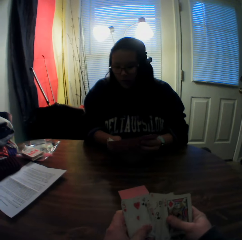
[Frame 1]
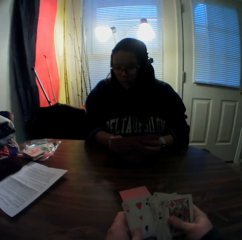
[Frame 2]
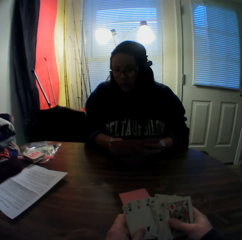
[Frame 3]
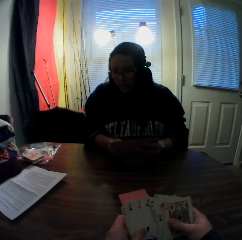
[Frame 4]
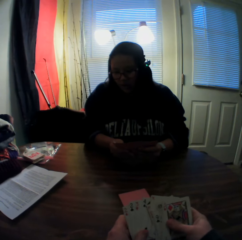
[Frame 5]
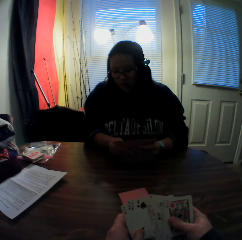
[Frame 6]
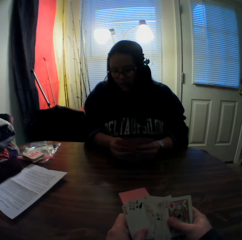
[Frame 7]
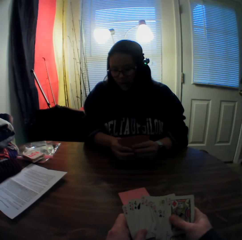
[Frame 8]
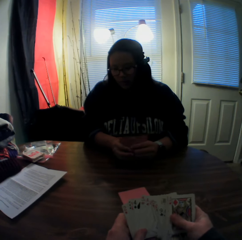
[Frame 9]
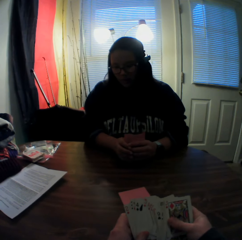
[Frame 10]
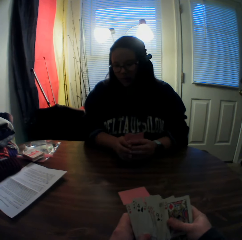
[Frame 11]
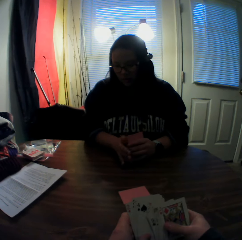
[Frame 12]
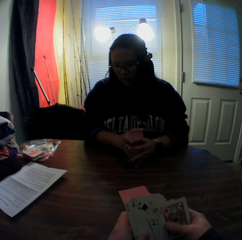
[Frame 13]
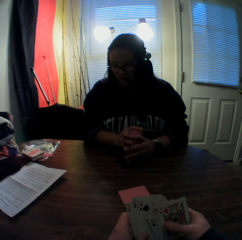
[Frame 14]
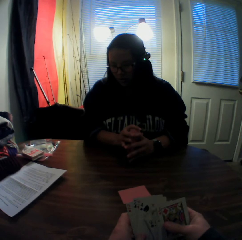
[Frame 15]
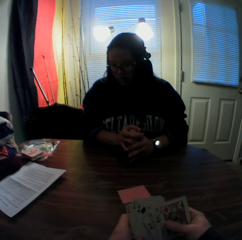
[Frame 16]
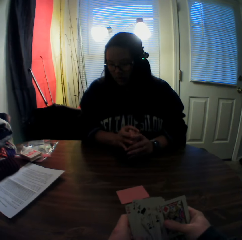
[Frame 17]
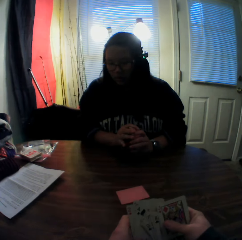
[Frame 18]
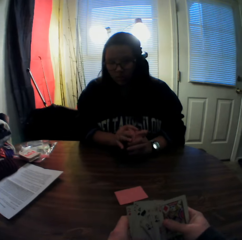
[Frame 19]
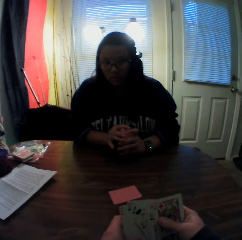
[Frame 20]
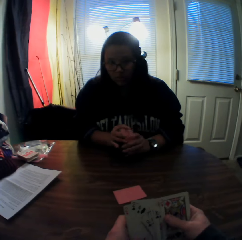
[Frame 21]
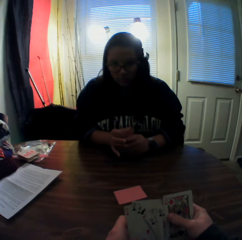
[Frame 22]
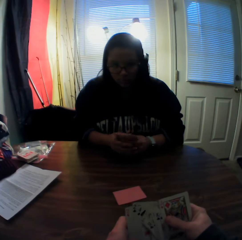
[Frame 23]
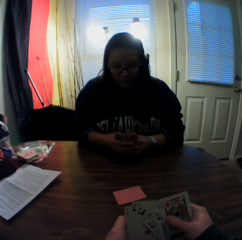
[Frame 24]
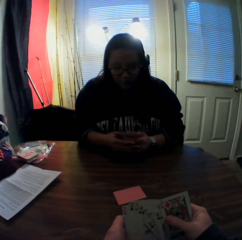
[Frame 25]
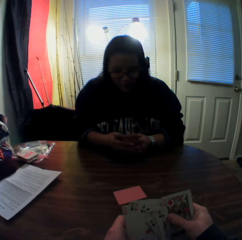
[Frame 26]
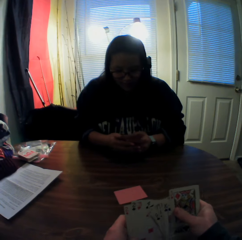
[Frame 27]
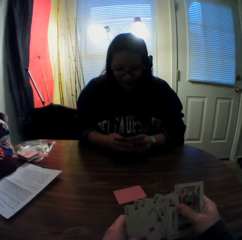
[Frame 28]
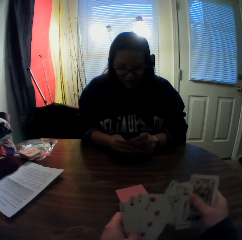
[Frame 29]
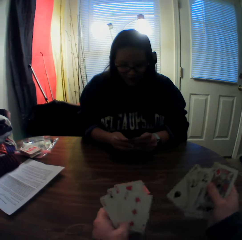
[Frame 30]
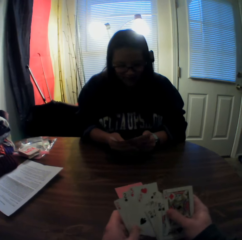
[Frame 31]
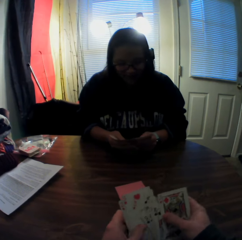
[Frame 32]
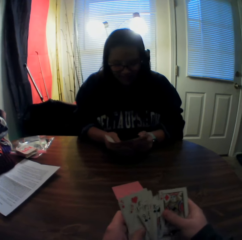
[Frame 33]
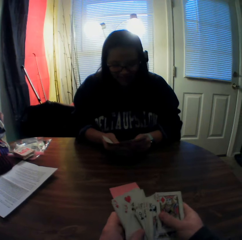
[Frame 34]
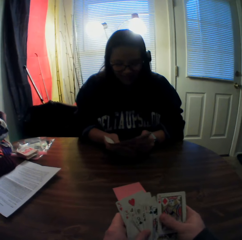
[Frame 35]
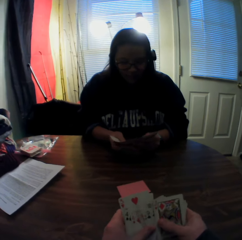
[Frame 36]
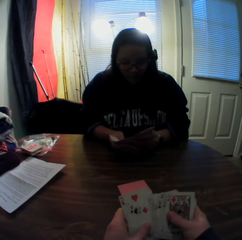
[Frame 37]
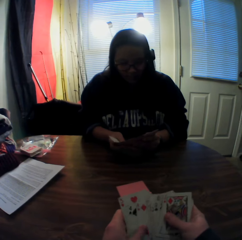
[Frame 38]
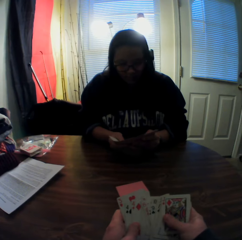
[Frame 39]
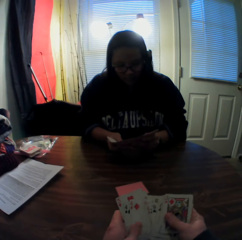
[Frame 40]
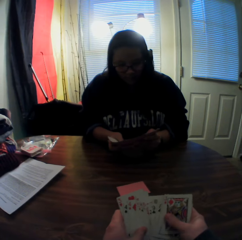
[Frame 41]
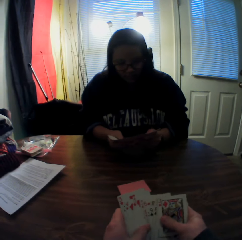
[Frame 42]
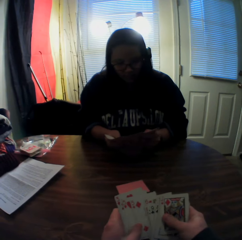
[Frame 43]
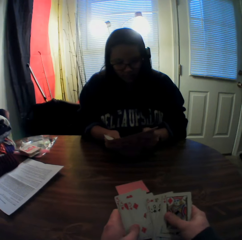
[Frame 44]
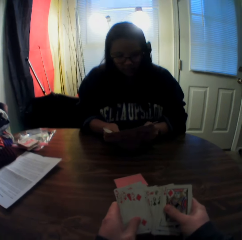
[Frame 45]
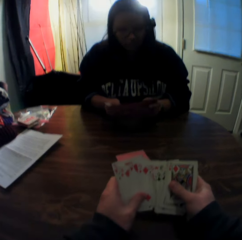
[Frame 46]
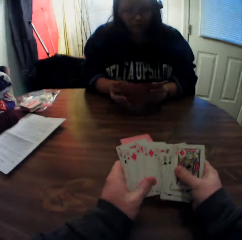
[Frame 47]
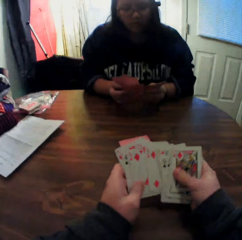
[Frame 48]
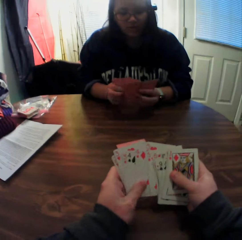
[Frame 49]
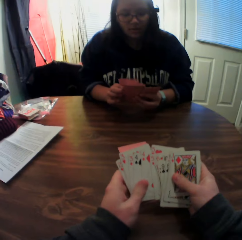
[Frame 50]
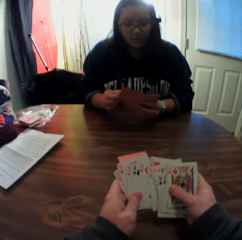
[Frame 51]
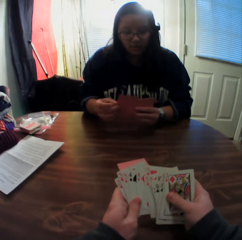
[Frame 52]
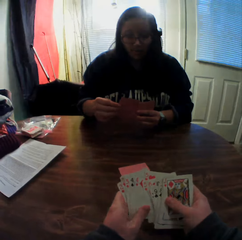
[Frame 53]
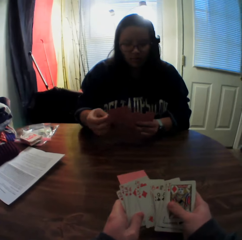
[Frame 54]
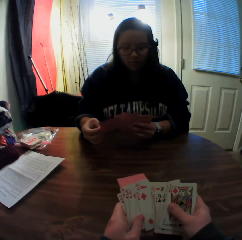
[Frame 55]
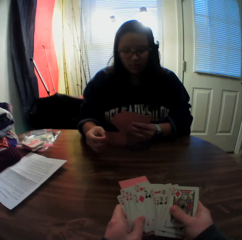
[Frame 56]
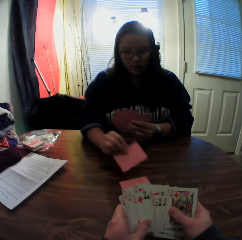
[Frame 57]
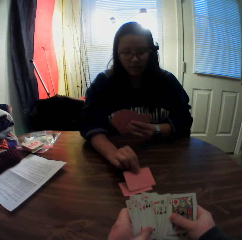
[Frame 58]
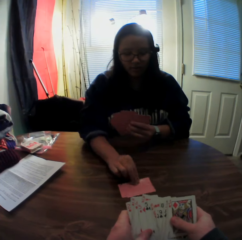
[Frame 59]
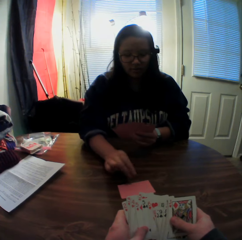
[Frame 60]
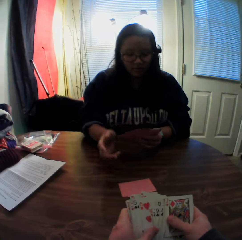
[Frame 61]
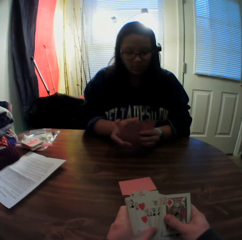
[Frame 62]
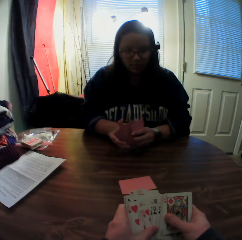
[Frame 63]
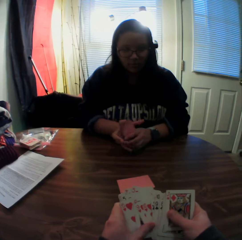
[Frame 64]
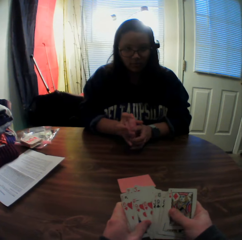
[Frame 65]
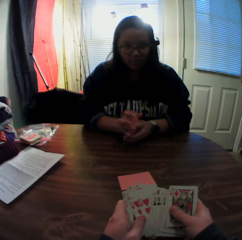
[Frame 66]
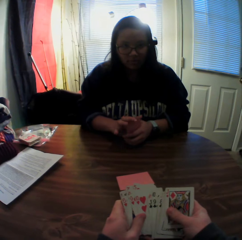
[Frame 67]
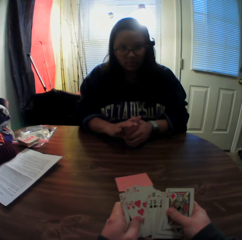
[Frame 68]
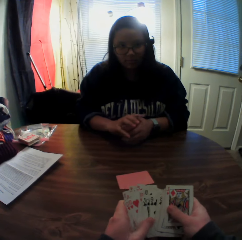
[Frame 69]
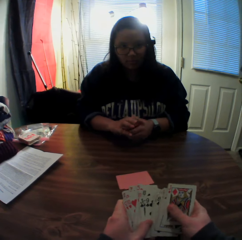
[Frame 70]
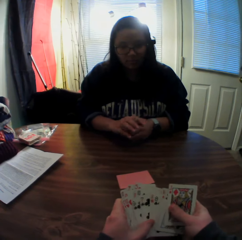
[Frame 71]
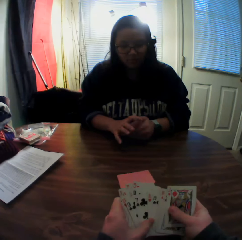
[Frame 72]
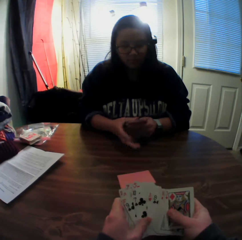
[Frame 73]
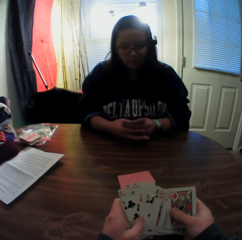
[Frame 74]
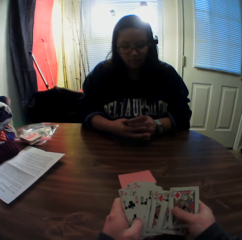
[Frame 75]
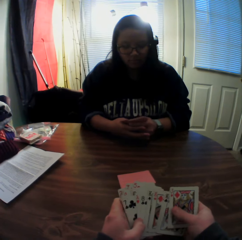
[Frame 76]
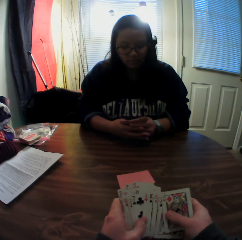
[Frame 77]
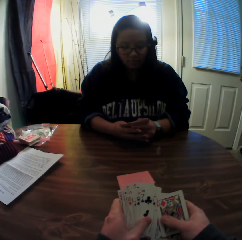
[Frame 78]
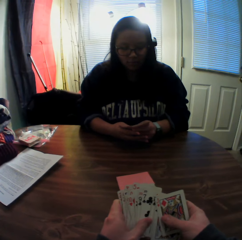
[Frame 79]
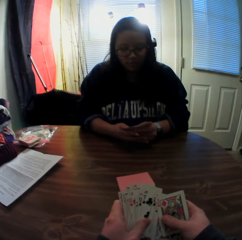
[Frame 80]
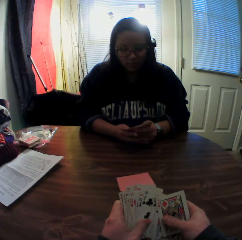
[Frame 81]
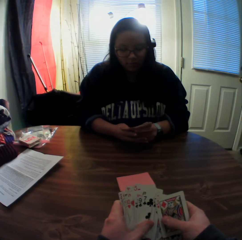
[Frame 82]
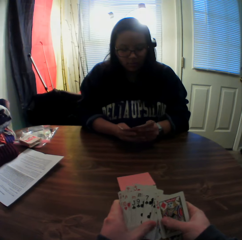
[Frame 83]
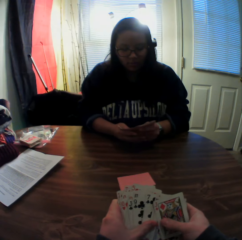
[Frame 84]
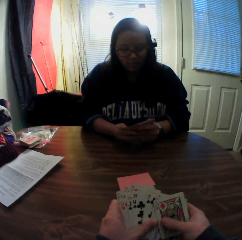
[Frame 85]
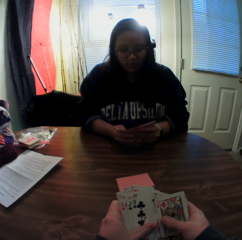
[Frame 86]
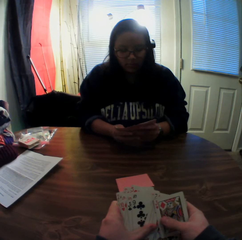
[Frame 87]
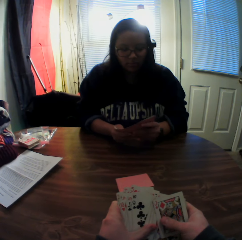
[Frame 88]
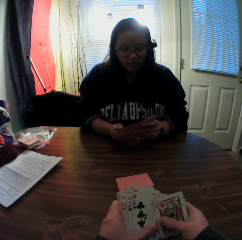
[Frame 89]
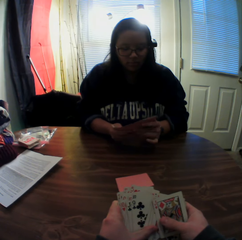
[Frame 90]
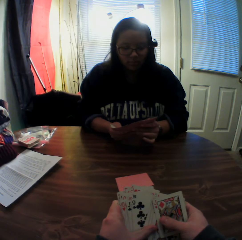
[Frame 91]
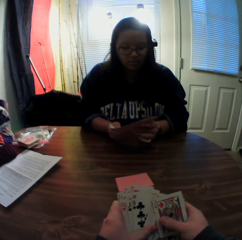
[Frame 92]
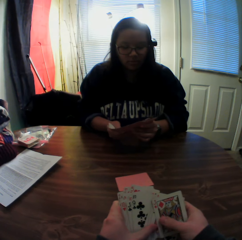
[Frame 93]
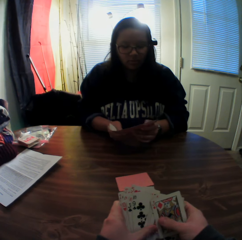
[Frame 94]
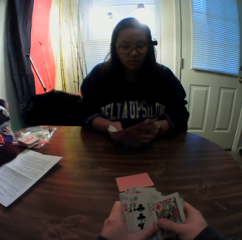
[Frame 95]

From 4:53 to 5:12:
The camera wearer inspects the cards on his hands. The woman picks a card from the stack of cards in her hands with her right hand and places the card onto the card on the table. The camera wearer inspects the cards on his hands. The woman flips through the stack of cards in her hands.

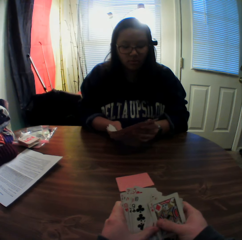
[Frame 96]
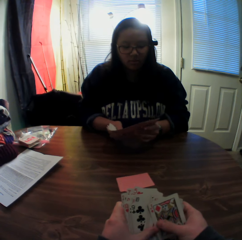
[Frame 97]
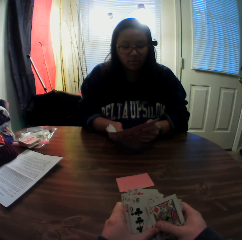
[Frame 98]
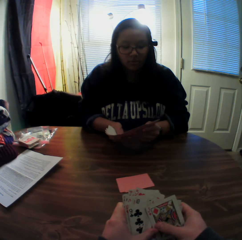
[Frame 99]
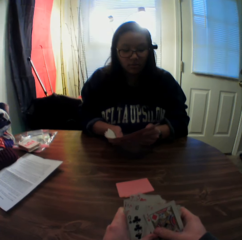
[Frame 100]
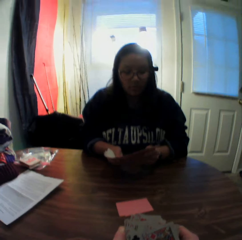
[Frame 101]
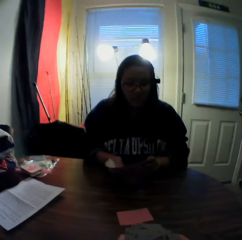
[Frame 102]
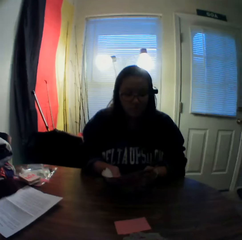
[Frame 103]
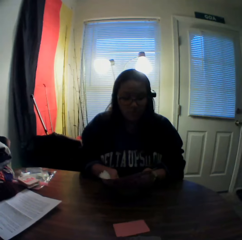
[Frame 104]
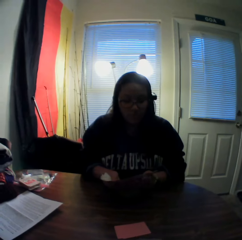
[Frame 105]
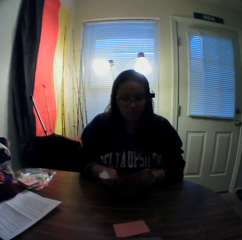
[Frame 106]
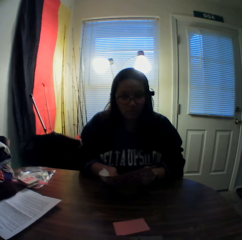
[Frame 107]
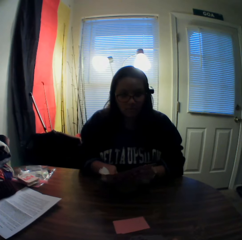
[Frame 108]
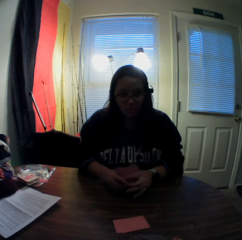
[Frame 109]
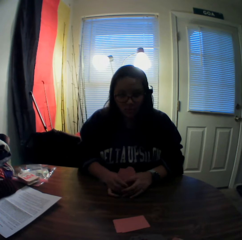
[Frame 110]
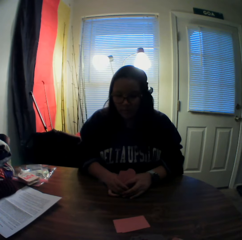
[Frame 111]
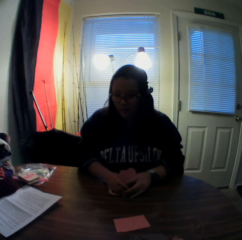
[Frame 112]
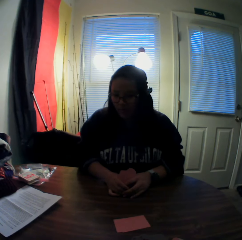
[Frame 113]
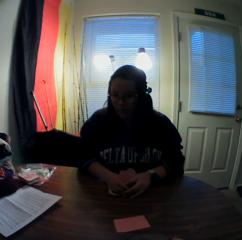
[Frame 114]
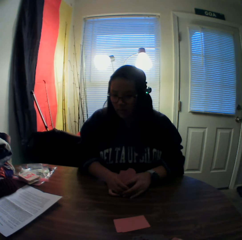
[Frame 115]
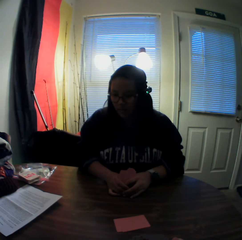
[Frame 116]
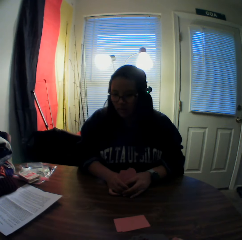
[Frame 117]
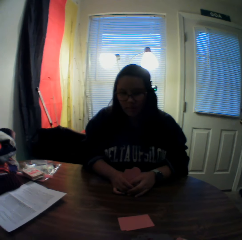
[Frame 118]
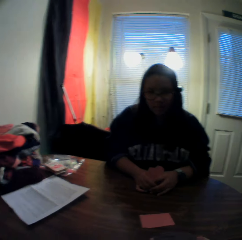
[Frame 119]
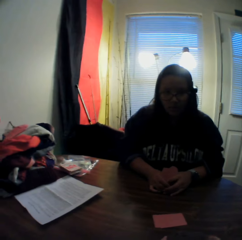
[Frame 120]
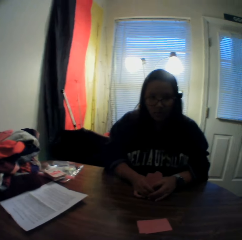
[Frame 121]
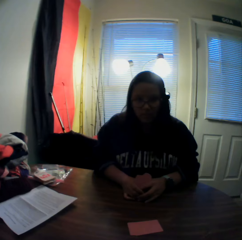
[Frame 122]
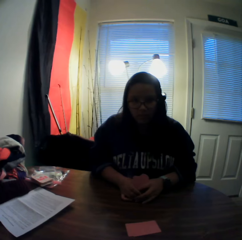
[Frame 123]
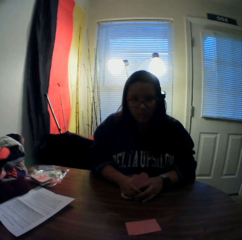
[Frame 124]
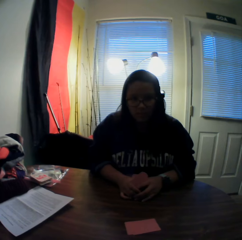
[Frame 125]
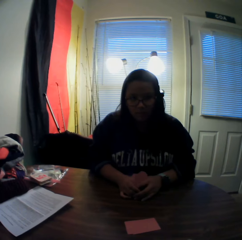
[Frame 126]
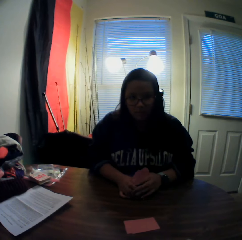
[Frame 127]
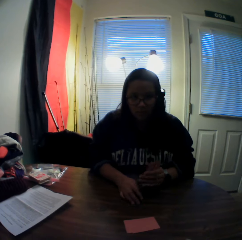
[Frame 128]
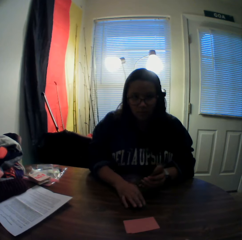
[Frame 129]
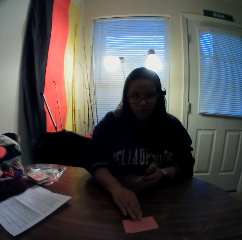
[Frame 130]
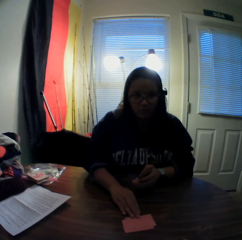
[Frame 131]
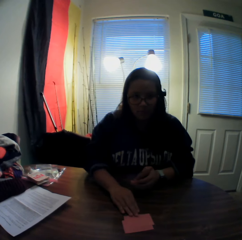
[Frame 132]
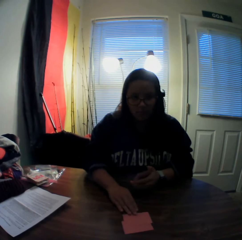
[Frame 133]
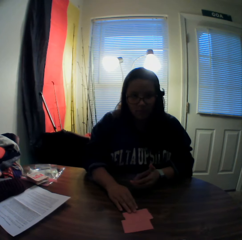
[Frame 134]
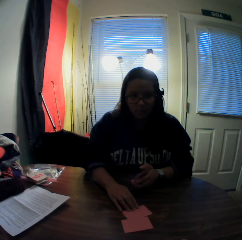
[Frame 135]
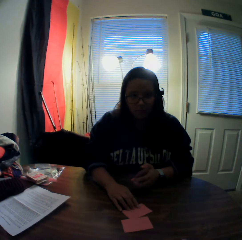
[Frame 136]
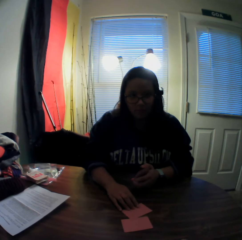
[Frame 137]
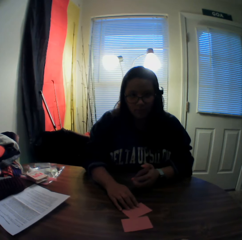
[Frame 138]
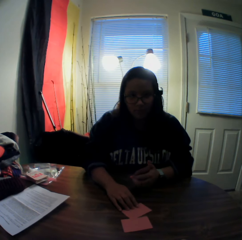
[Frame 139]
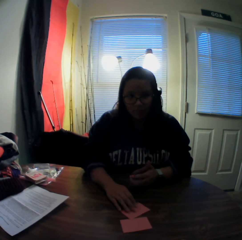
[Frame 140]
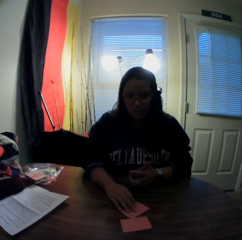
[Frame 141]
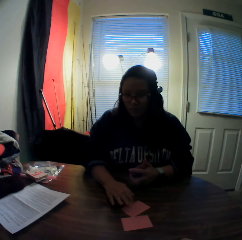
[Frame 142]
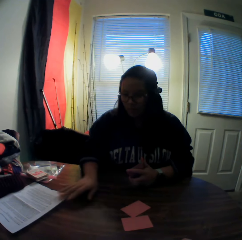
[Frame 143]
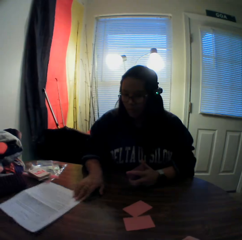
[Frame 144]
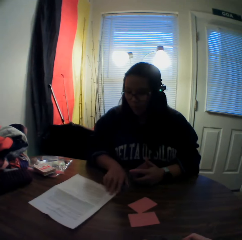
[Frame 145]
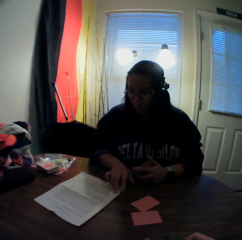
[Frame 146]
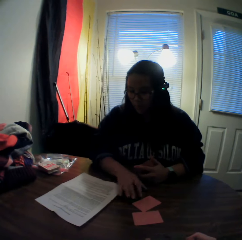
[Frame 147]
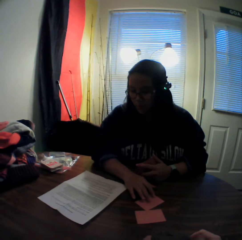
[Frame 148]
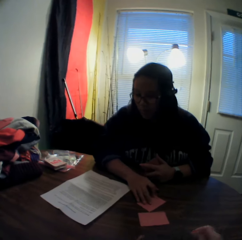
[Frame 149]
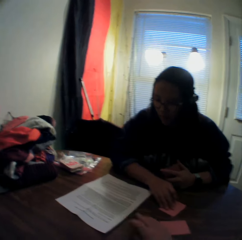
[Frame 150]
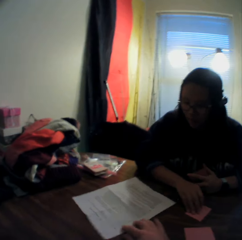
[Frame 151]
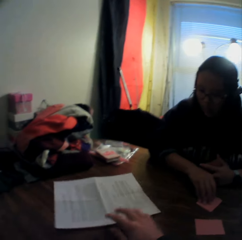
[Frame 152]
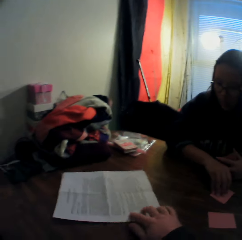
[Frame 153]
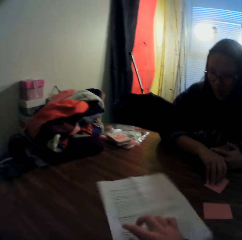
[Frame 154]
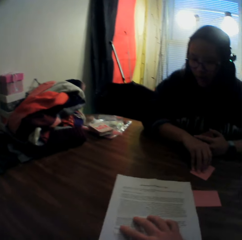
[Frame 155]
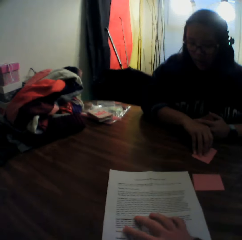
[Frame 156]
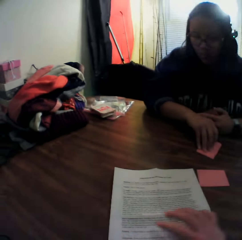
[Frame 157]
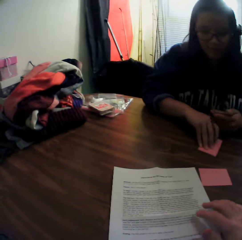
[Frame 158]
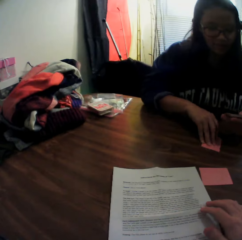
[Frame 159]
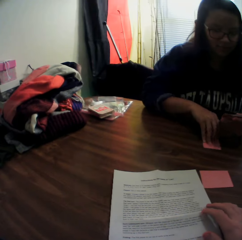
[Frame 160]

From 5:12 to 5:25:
The camera wearer stares at the woman. He stares at the printed page. He stares at the woman. The woman moves the card on the table with her right hand, touches the card on the table, moves the sheet of paper on the table with her right hand, inspects the printed page, and moves the card on the table with her right hand. The camera wearer moves the sheet of paper on the table with his right hand. He takes the printed page and stares at the printed page.
